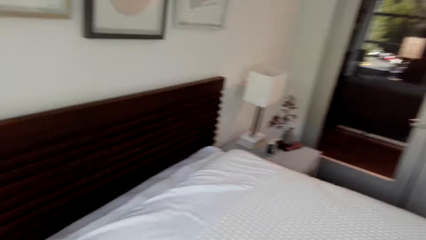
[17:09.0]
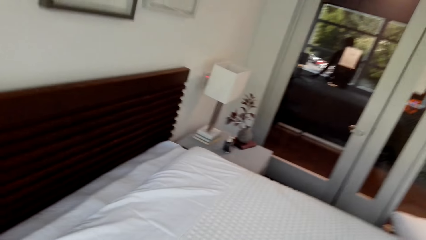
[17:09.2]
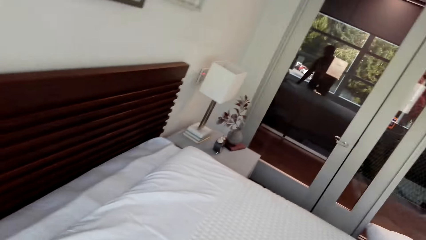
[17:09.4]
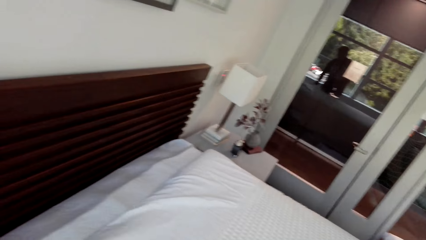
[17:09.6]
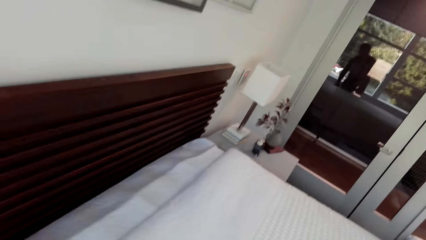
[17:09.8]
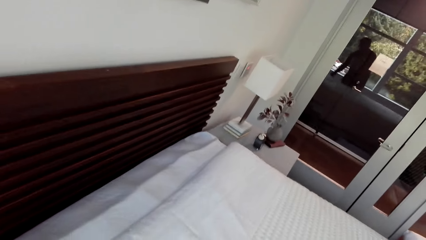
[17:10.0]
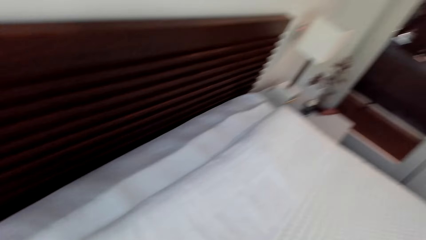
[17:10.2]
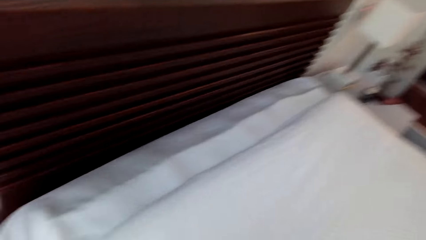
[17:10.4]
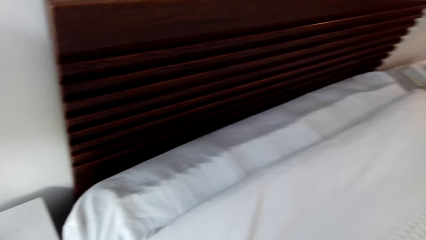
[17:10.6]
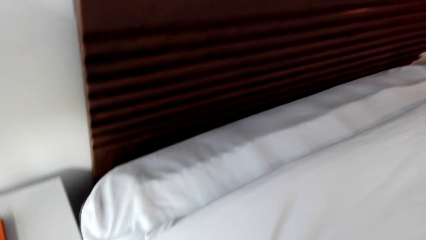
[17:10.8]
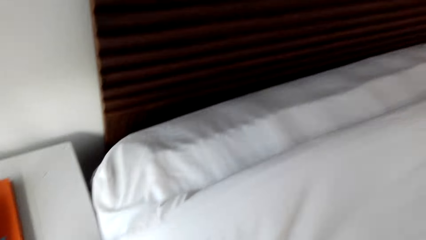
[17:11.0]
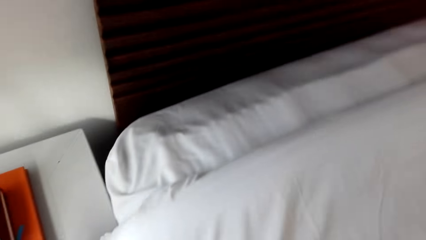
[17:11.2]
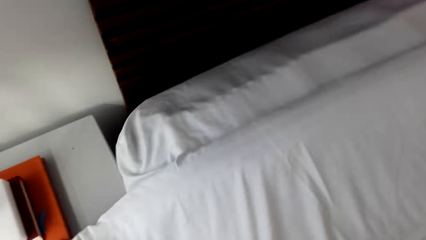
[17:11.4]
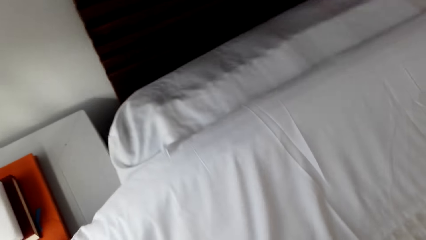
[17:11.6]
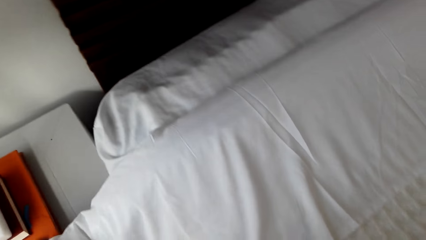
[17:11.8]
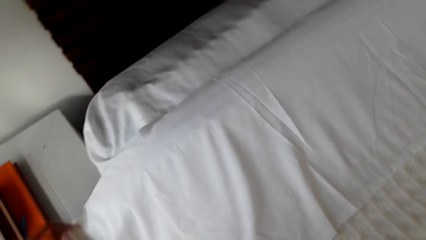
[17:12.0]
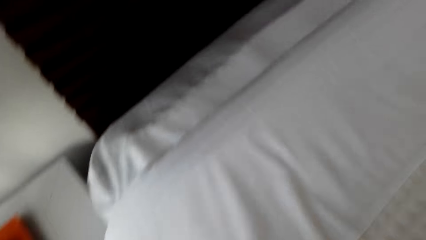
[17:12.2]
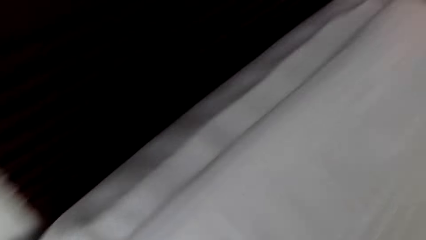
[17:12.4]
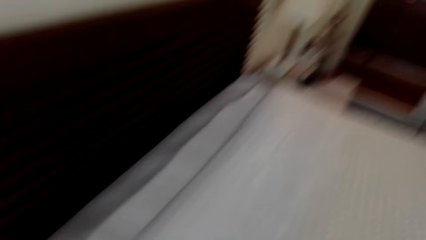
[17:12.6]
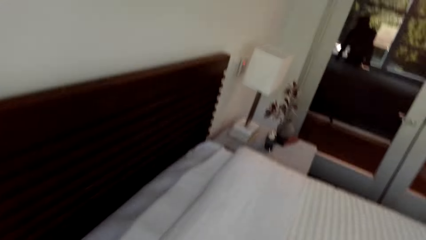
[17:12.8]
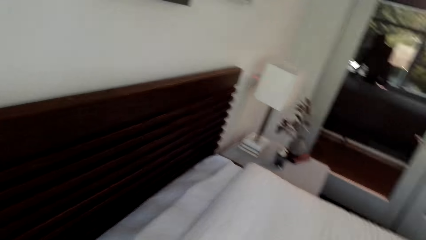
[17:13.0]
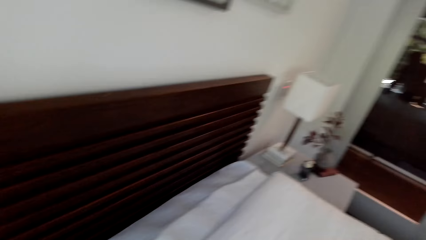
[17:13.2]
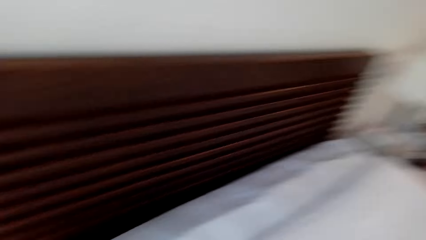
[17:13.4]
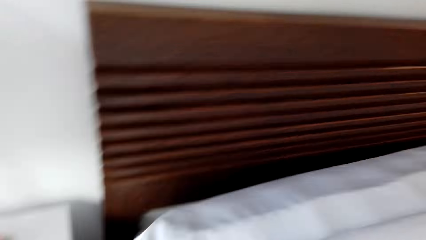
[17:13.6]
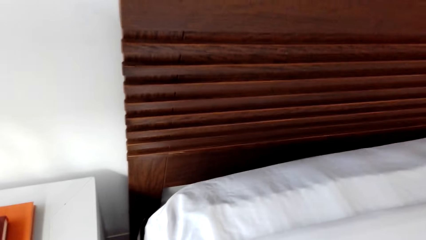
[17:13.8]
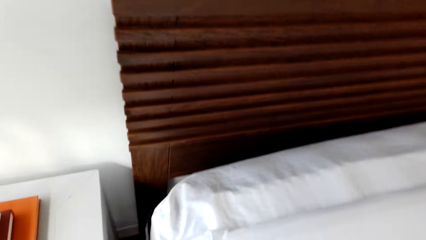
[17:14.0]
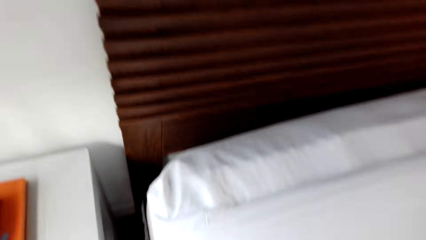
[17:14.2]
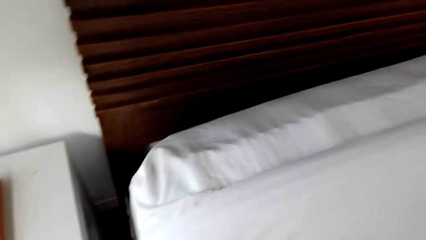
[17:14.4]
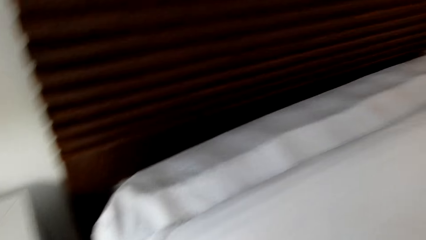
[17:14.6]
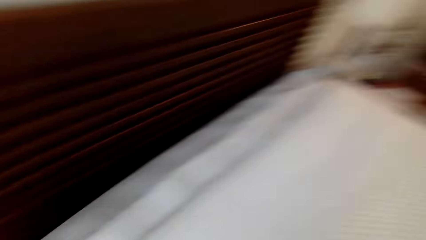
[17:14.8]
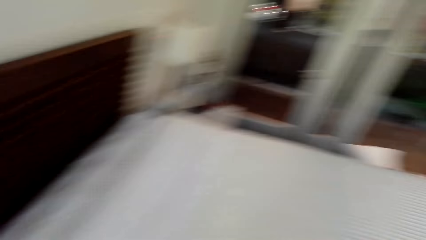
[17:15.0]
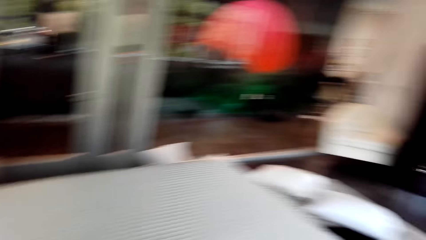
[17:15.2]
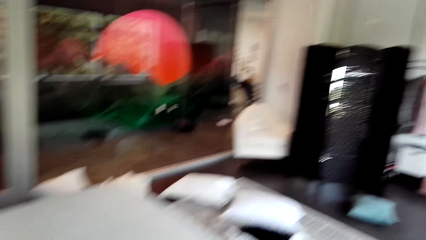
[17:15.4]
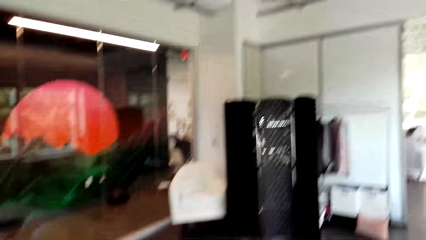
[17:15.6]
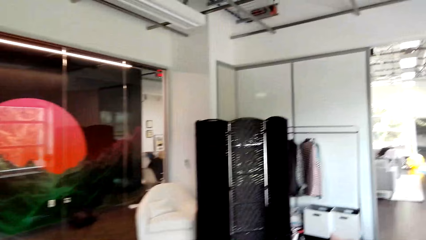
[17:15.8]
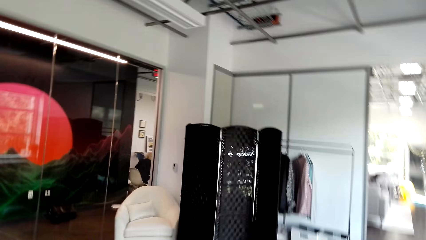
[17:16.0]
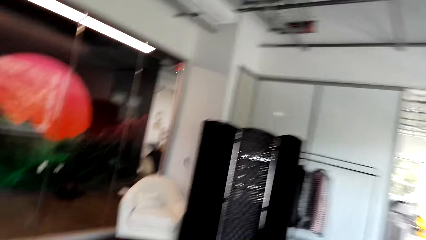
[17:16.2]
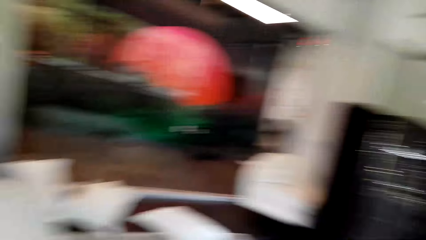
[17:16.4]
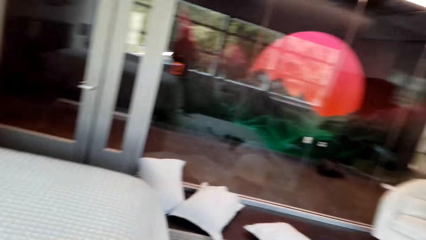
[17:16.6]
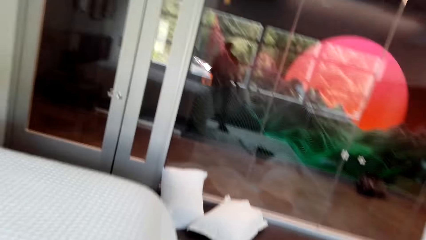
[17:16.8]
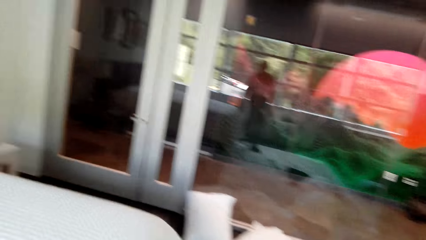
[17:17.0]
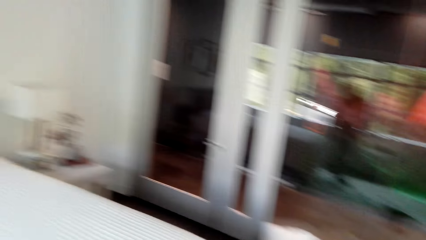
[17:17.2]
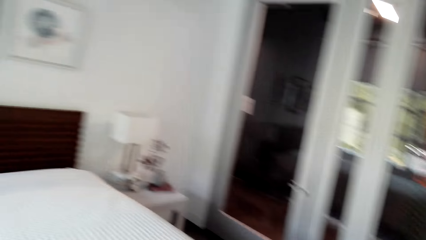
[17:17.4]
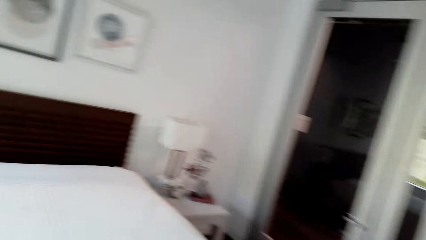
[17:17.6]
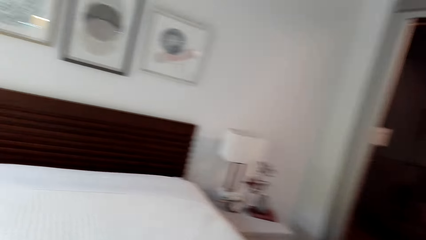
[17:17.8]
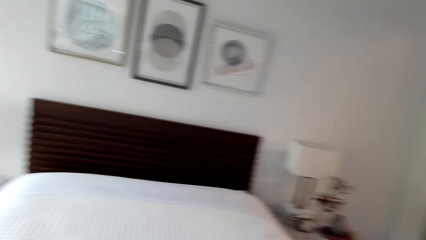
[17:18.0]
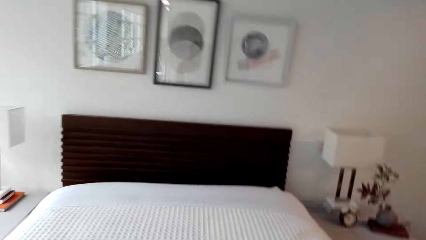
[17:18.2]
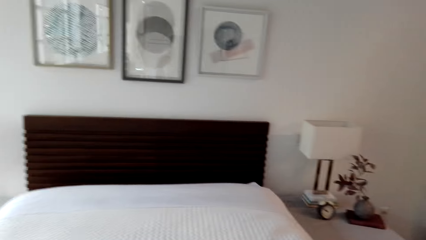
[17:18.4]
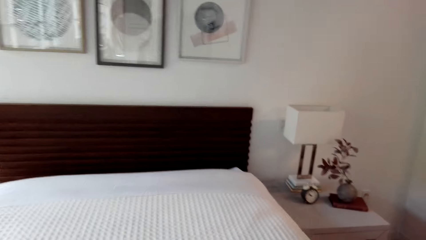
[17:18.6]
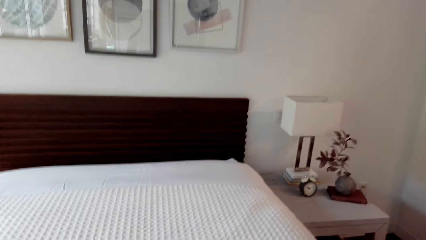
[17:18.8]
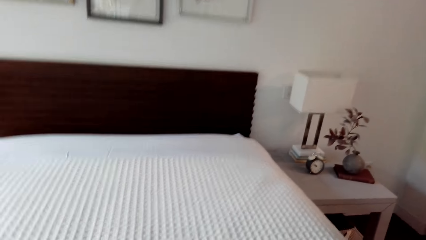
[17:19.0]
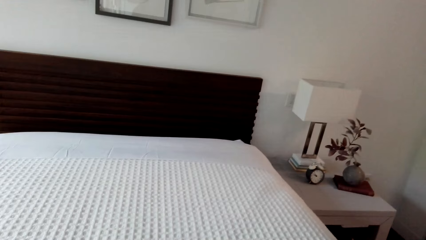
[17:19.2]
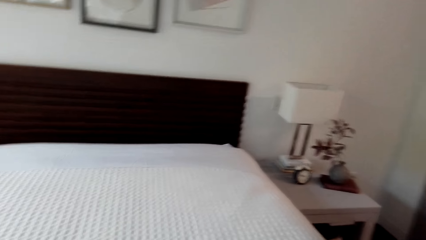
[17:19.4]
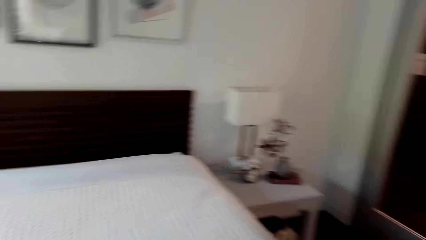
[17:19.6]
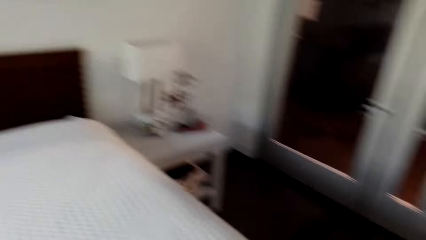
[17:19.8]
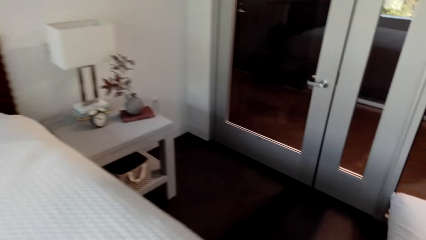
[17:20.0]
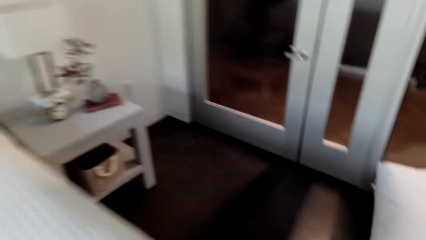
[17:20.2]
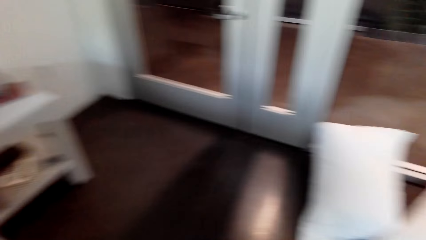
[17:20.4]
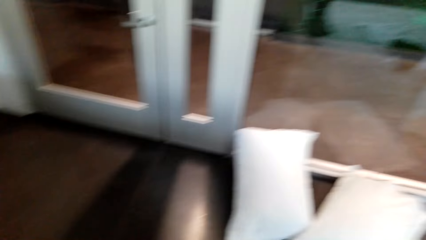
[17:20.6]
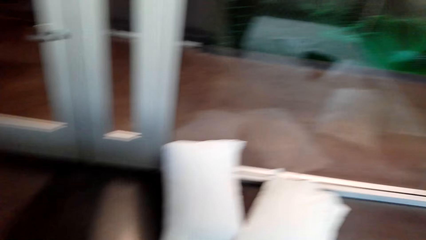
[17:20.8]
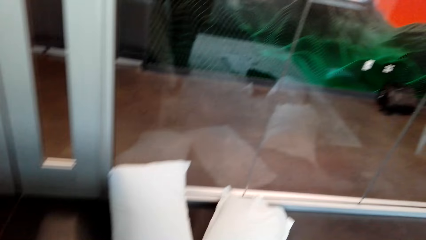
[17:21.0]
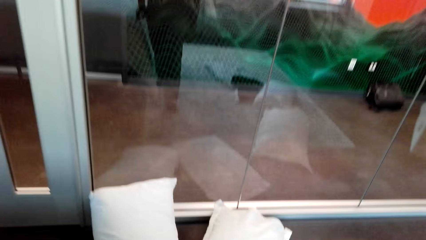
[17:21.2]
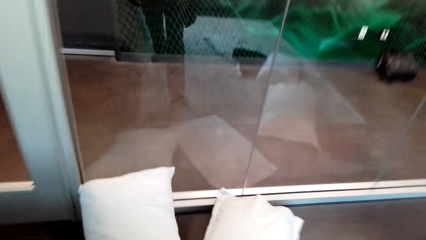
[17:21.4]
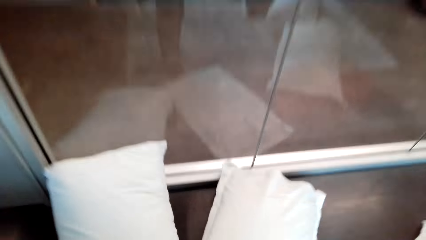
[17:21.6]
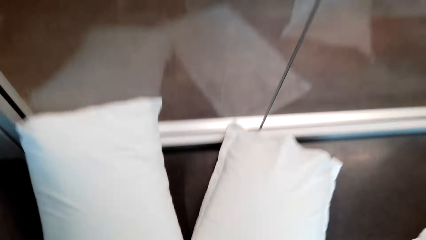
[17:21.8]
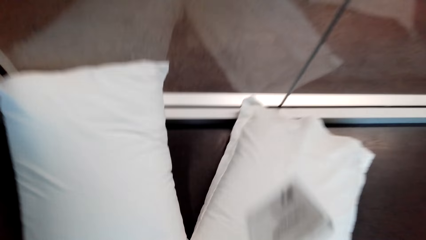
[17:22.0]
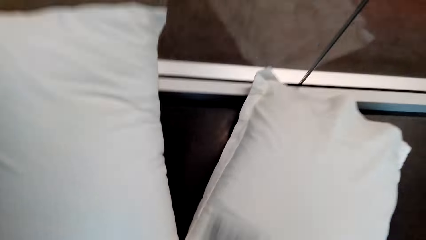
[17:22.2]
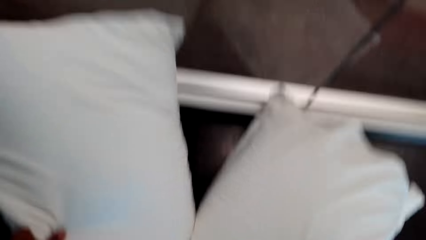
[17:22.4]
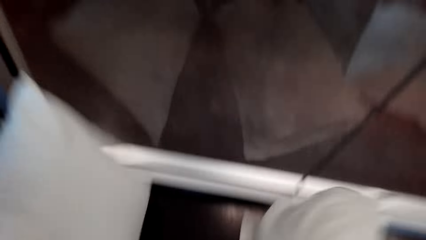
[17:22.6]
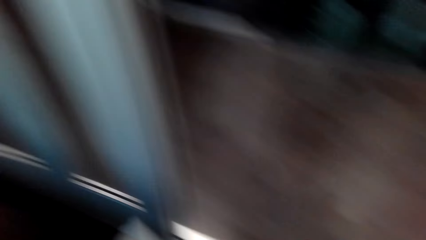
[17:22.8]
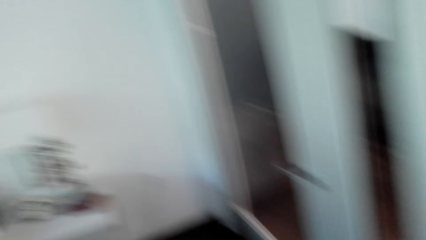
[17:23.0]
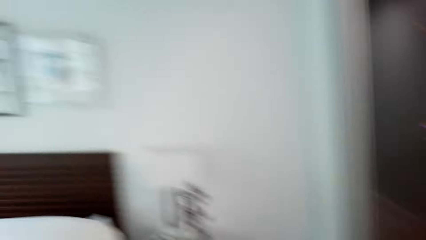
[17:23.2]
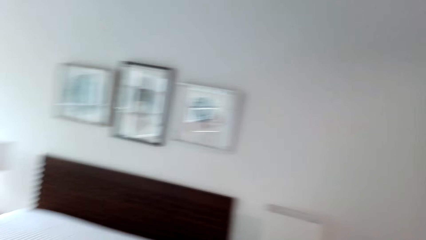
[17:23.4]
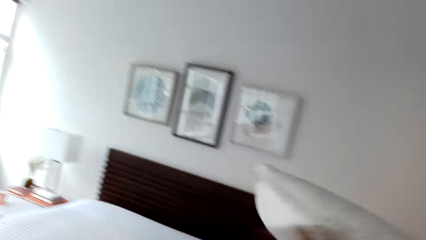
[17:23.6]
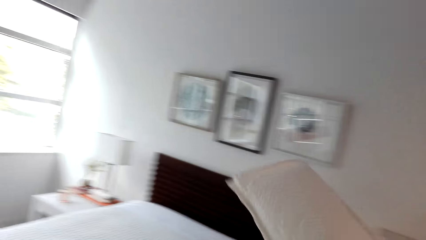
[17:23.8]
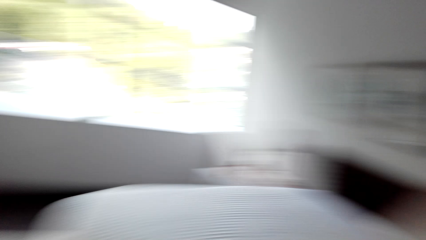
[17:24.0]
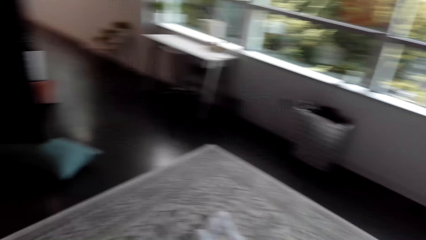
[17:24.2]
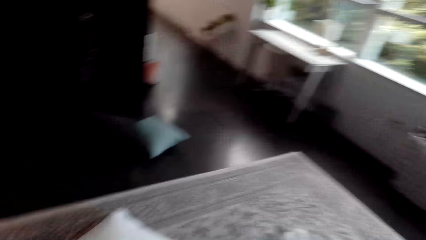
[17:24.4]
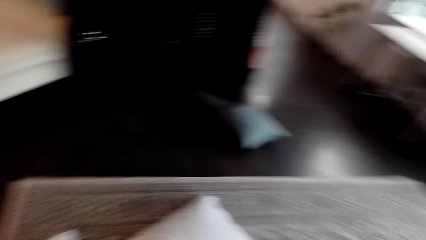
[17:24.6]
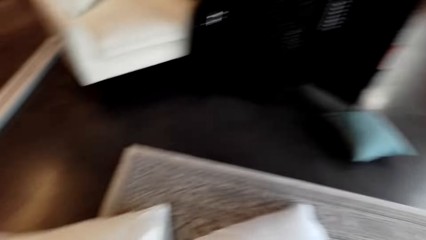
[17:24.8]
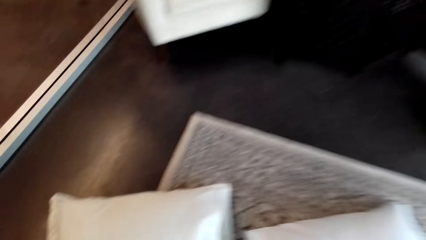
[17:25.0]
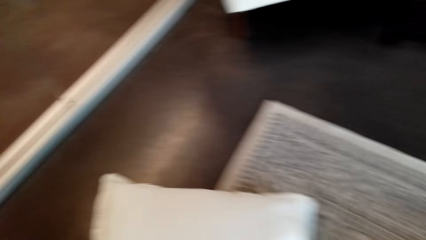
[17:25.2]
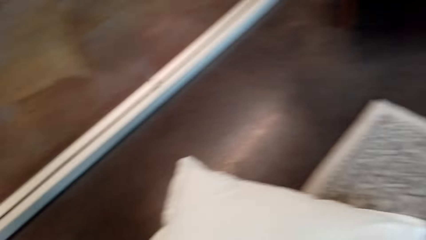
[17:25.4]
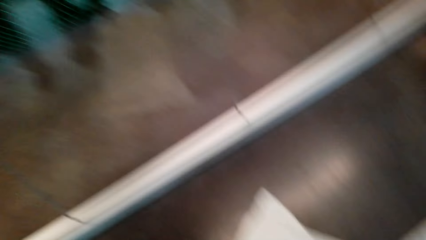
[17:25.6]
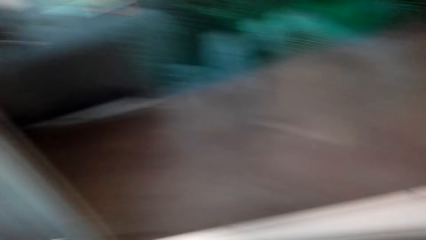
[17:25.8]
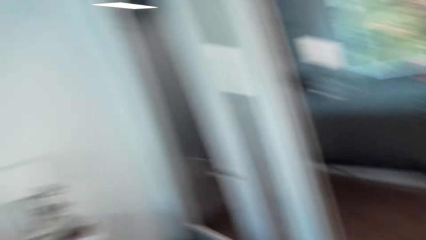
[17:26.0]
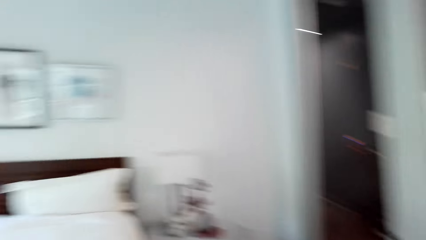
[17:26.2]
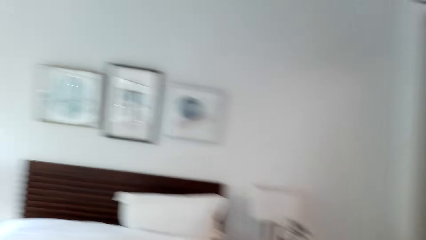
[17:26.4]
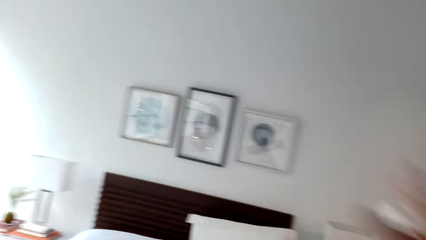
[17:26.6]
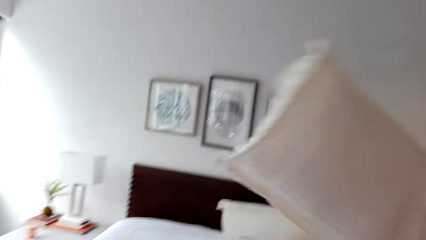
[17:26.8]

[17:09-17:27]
The camera wearer spreads the bed. They turn and walk around. They look at the bed. They turn. They pick the pillow from the floor. They put the pillow on the bed. They turn. They pick the pillow from the floor.
